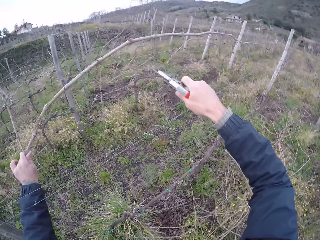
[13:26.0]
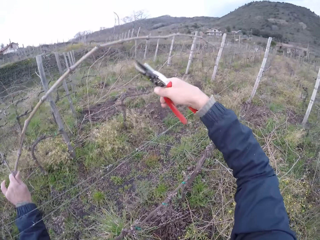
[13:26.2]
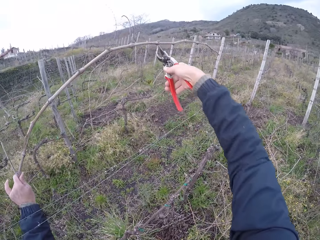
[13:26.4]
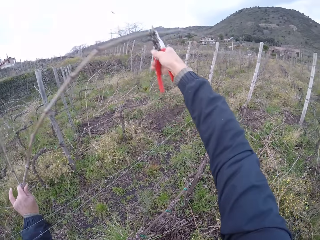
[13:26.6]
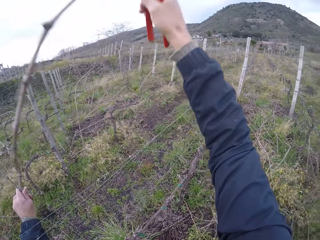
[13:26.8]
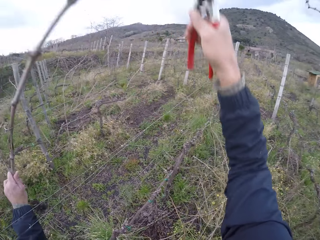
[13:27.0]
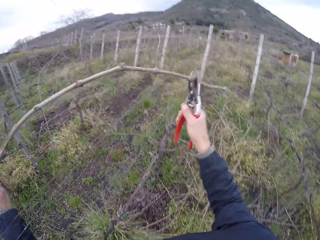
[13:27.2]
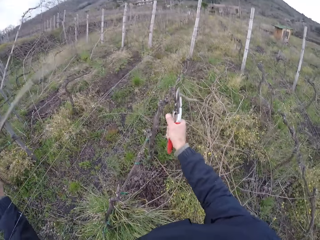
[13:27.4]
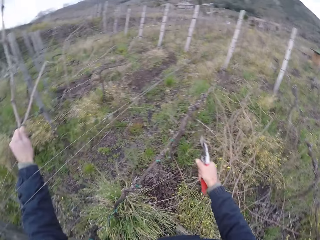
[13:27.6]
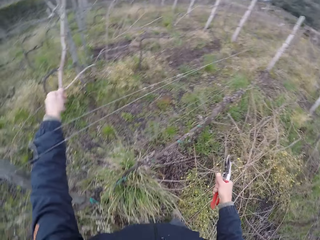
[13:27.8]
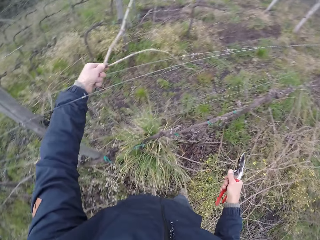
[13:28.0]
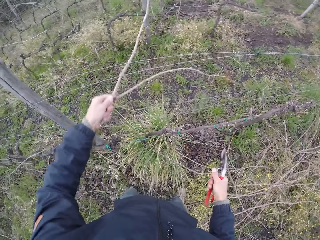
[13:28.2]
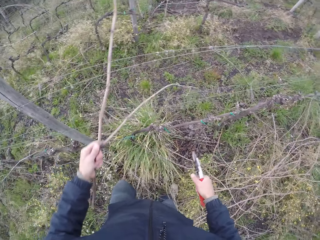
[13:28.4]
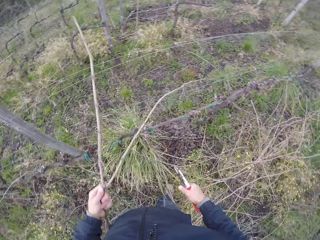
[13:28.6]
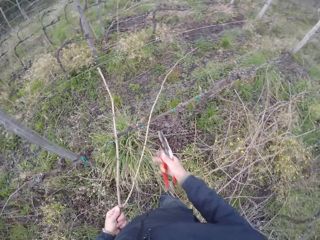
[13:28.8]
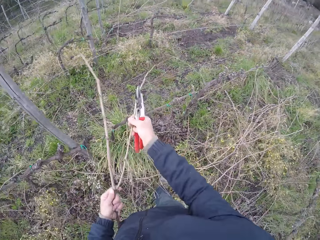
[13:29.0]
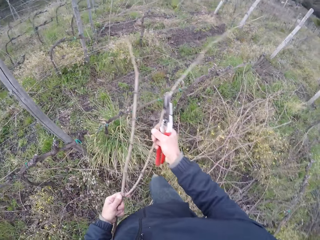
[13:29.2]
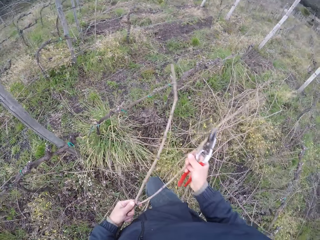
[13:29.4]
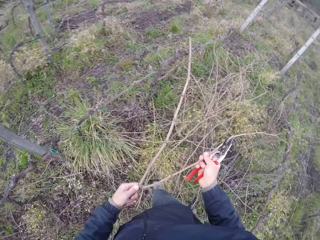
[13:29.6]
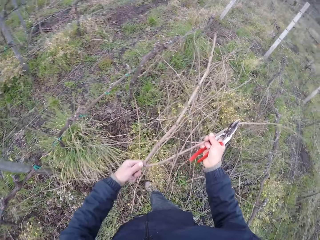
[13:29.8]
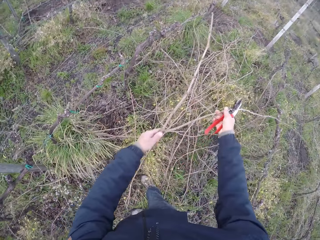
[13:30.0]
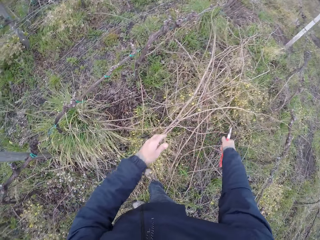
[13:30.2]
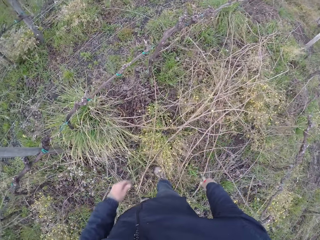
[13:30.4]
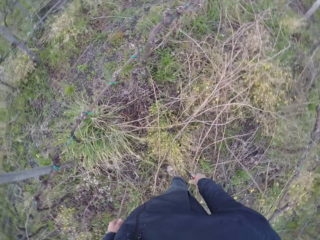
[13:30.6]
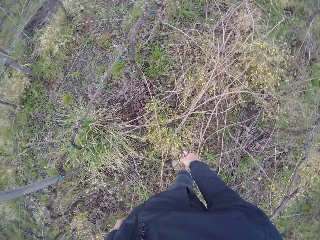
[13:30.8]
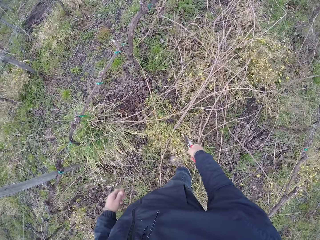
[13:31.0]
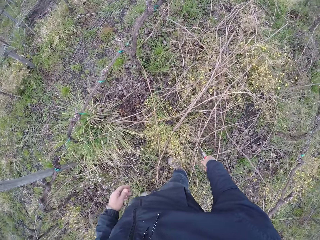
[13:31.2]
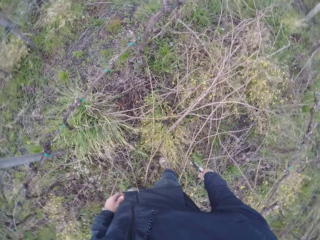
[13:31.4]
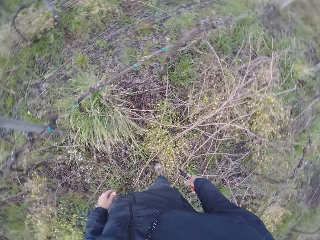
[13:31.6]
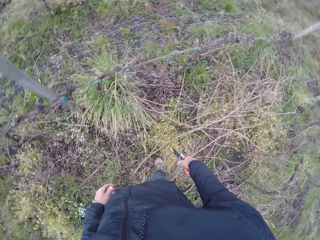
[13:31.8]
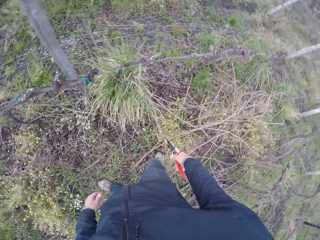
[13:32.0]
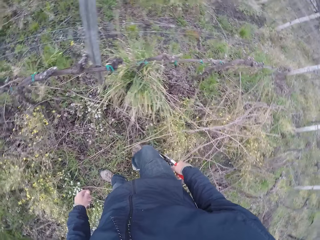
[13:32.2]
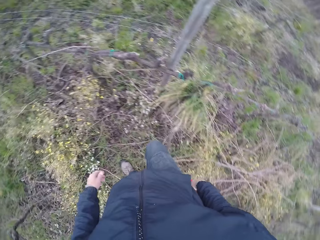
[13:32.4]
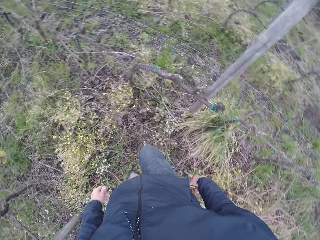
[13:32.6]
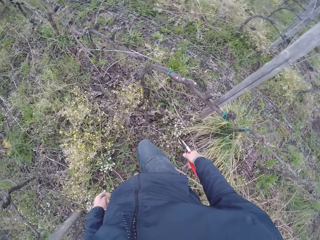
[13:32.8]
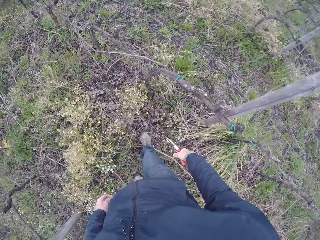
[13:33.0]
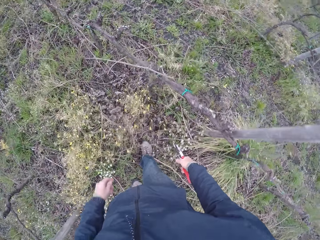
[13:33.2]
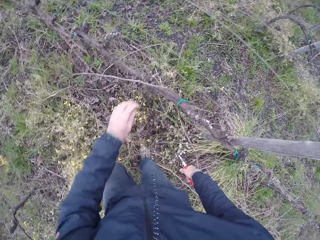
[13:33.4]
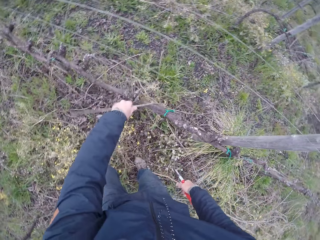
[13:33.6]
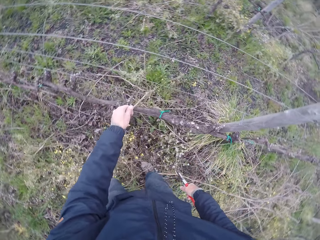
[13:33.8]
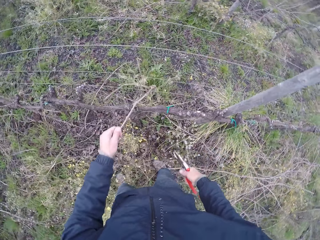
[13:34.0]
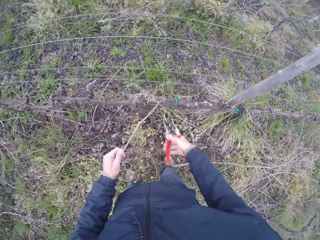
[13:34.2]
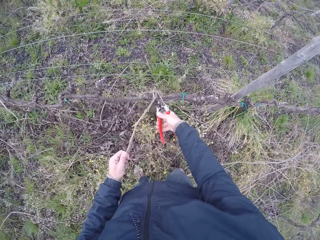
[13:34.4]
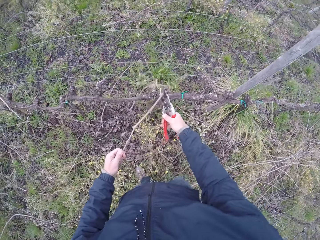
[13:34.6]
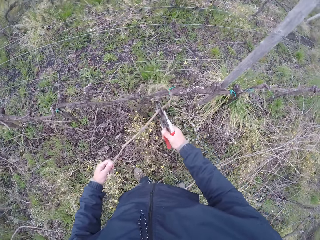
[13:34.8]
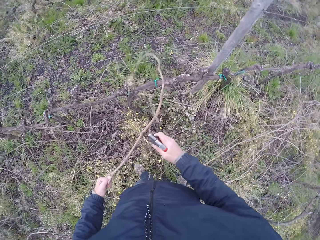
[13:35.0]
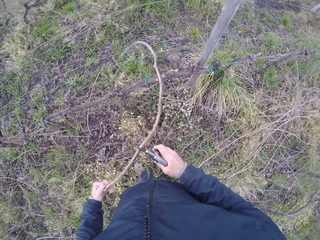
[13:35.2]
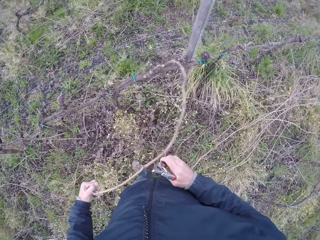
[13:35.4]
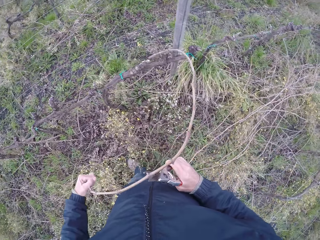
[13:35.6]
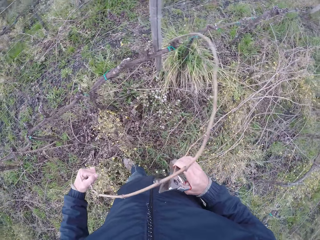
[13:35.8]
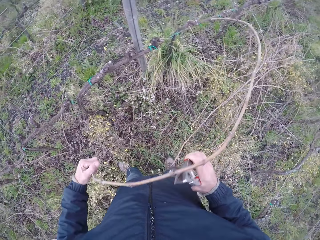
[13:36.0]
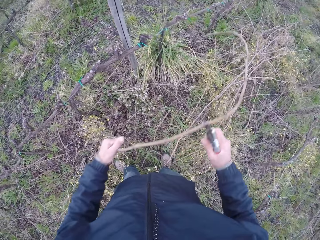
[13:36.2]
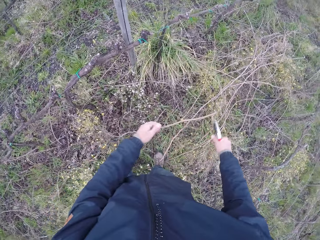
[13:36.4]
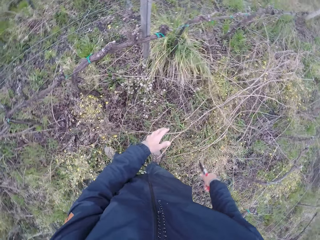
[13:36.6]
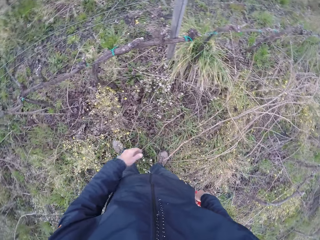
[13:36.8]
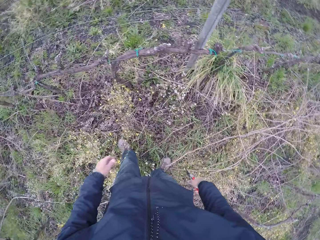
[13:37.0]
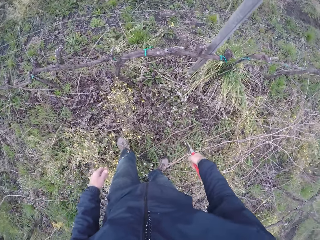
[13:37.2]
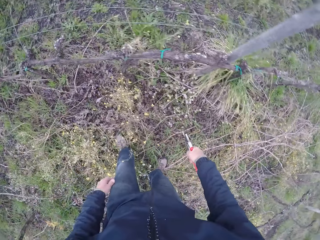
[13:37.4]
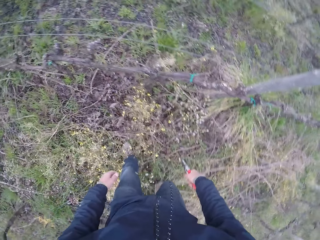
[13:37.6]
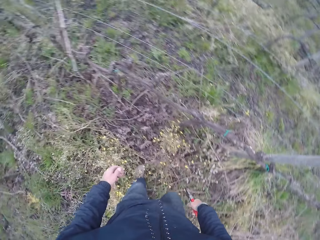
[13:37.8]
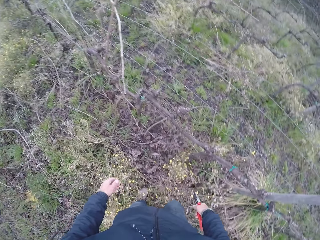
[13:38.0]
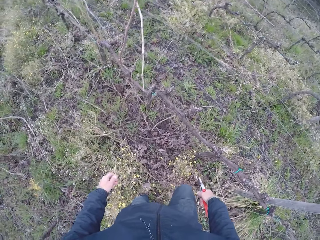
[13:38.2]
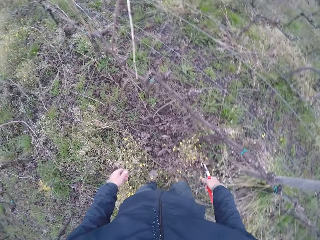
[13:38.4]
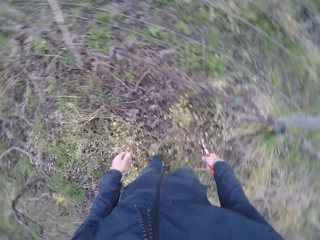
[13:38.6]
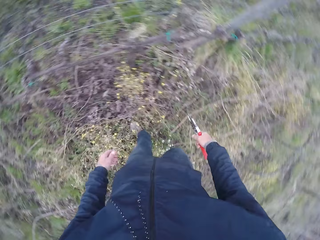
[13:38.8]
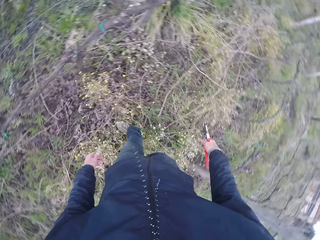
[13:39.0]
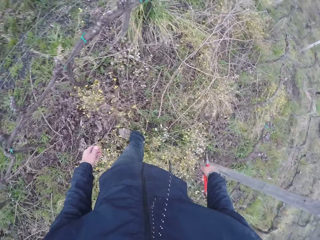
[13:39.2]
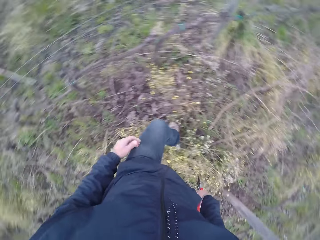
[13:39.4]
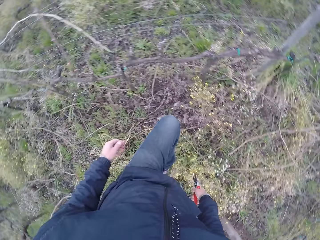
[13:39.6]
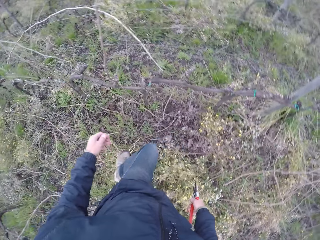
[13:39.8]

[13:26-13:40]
The camera wearer drops the twig on the ground with both hands. He draws out the twig from the wire fence with his left hand. He cuts the twig in the wire fence with the cutter in his right hand. He drops the twig on the ground with both hands.

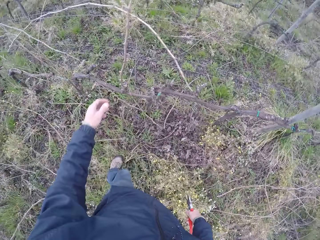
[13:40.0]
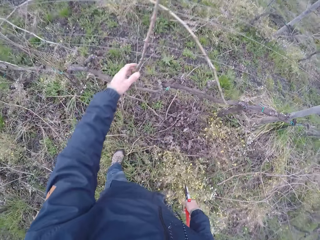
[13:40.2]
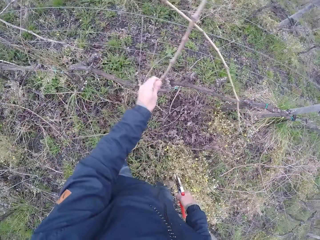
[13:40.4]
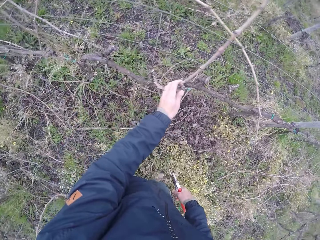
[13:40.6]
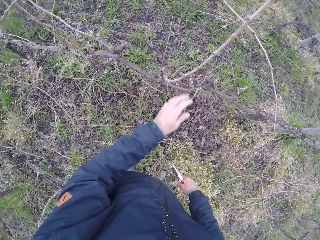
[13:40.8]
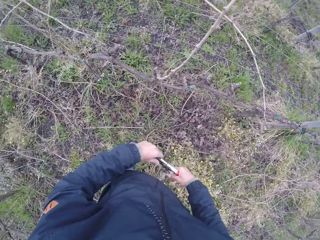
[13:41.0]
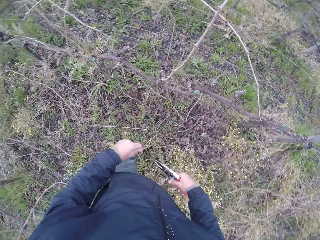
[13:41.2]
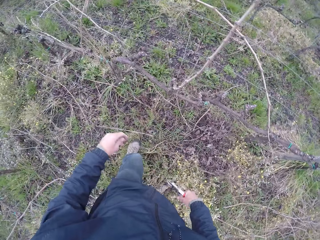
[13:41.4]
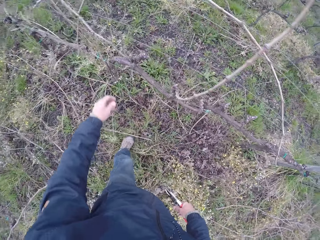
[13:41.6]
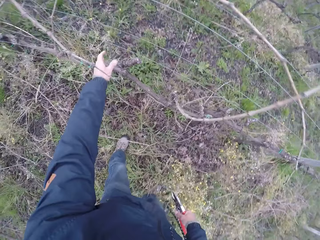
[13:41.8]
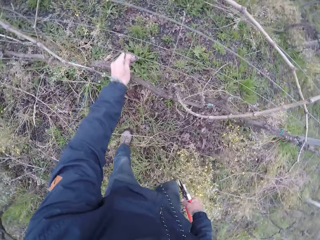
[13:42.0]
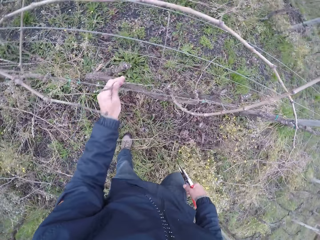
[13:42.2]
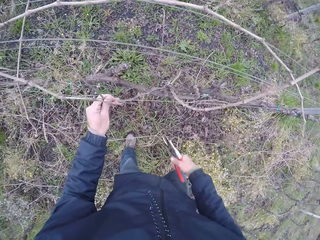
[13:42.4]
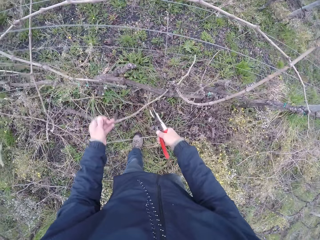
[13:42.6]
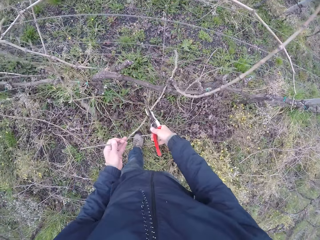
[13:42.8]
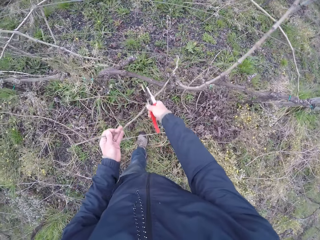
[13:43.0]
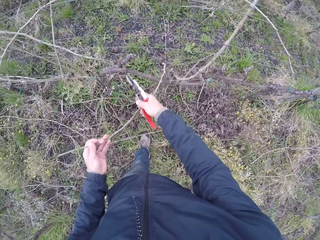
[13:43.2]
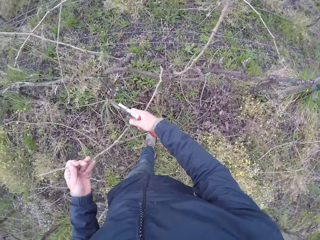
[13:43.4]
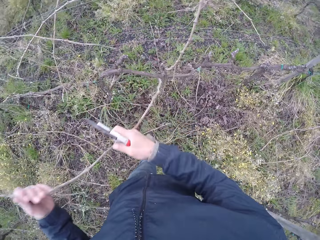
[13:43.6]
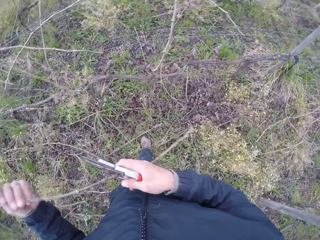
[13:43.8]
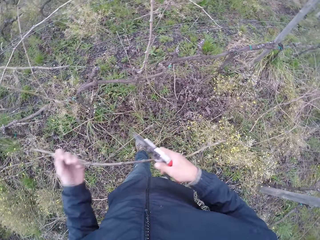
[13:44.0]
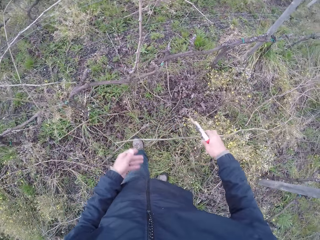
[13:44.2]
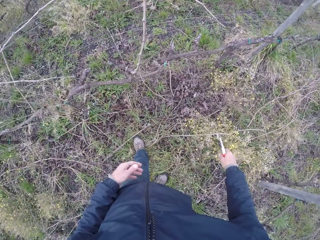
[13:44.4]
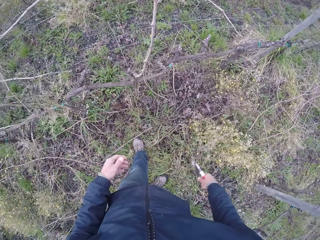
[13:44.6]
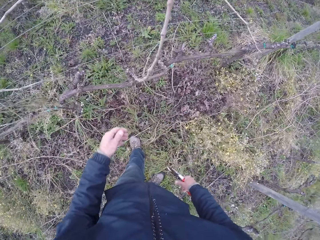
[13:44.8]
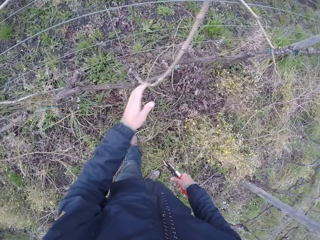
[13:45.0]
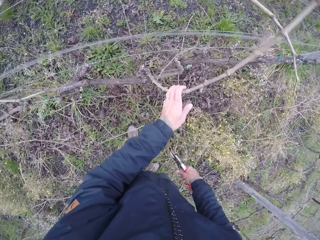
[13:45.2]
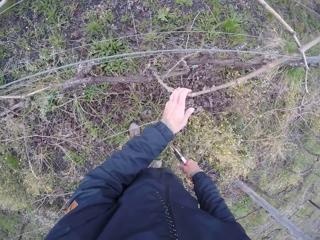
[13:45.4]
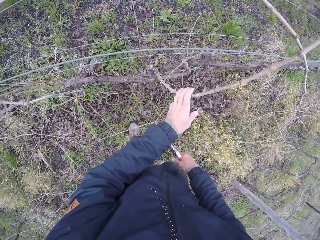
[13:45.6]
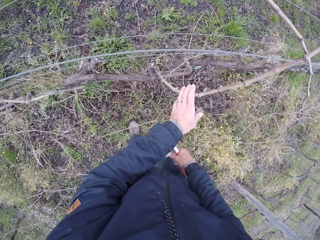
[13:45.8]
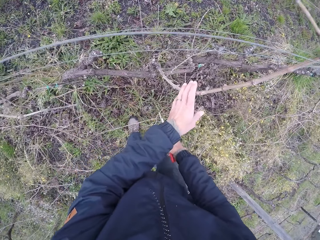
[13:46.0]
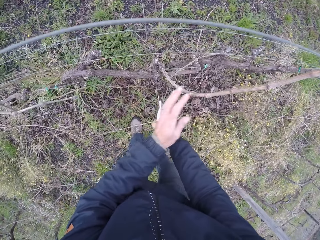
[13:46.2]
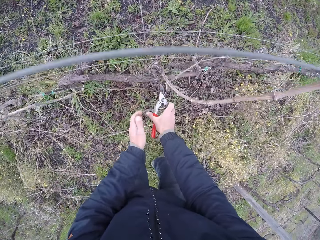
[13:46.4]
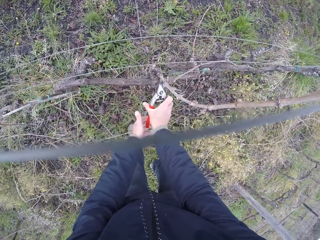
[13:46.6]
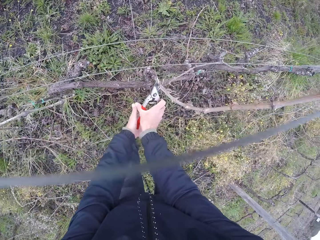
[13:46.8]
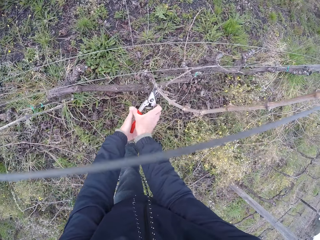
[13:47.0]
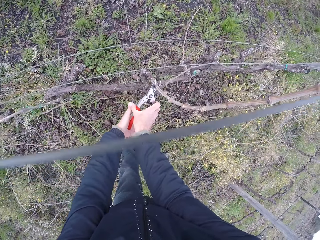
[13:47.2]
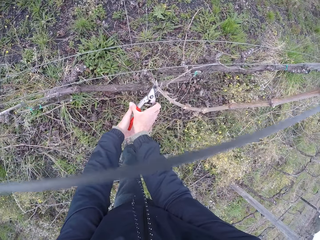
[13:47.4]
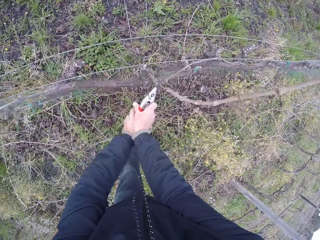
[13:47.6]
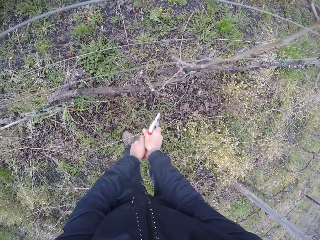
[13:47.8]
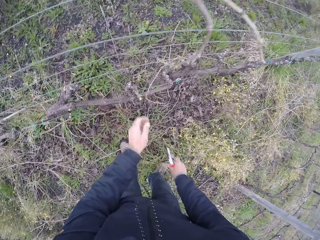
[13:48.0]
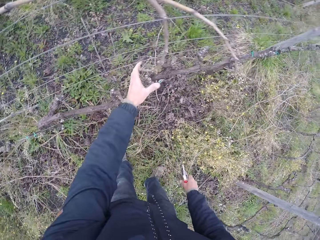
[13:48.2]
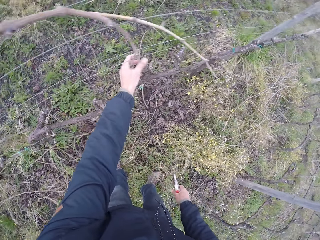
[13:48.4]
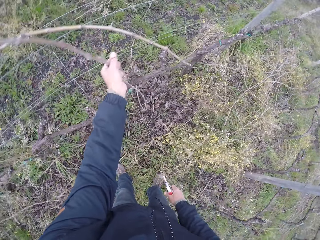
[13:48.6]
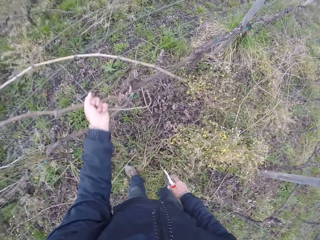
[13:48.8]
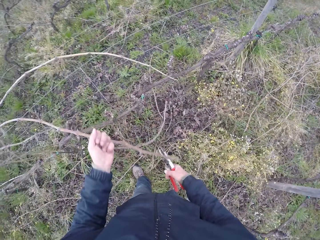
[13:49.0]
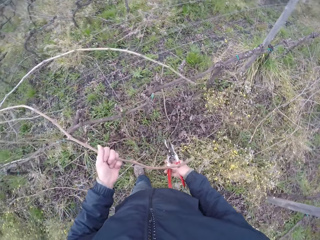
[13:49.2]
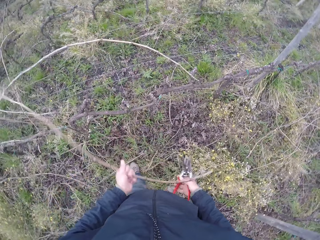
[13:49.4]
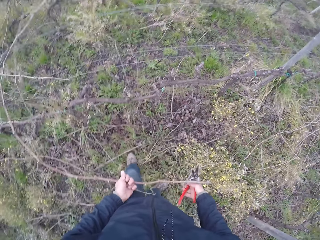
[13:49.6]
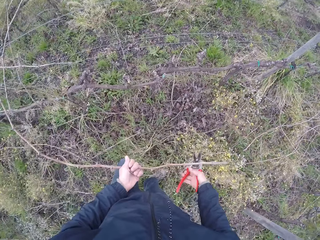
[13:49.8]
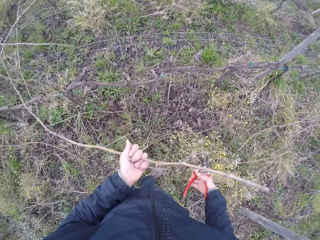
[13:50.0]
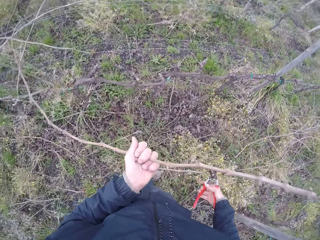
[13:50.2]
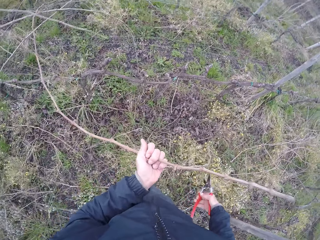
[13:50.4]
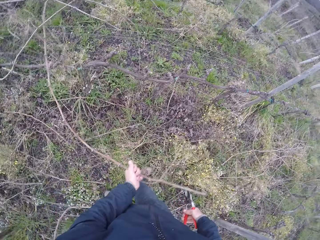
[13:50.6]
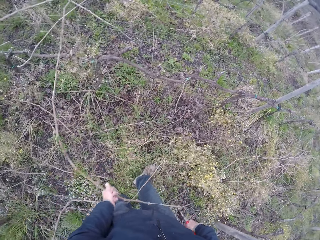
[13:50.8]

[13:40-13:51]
The camera wearer draws out the twig from the wire fence with his left hand. He drops the twig on the ground with both hands. He touches a twig on the wire fence with his left hand. He cuts the twig with the cutter in his hands. He draws out the twig with his left hand.
